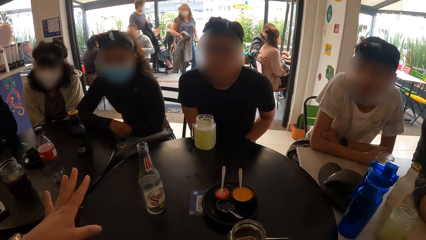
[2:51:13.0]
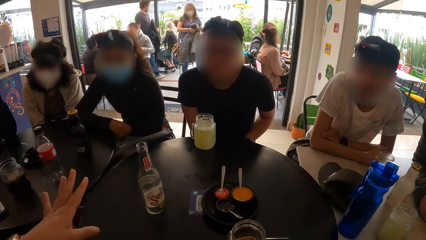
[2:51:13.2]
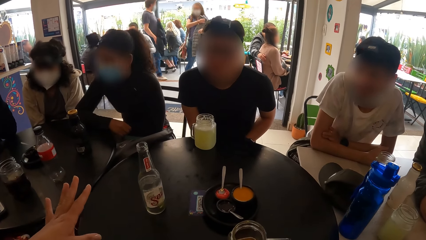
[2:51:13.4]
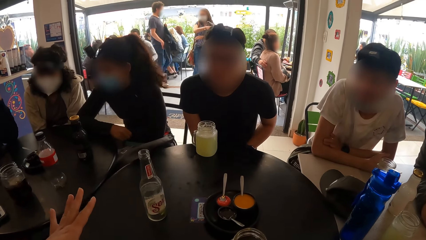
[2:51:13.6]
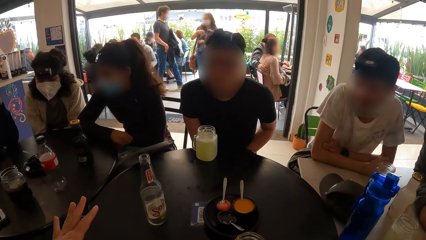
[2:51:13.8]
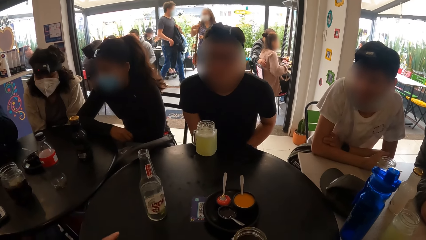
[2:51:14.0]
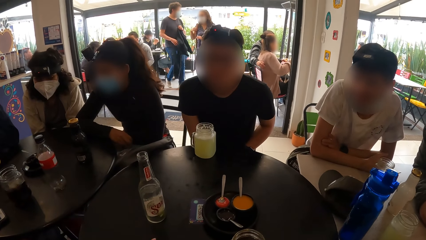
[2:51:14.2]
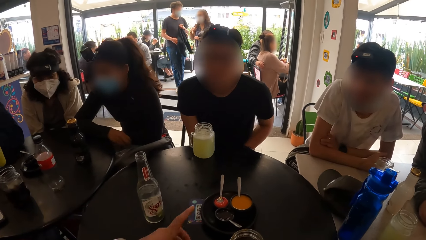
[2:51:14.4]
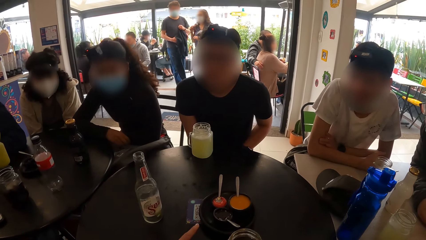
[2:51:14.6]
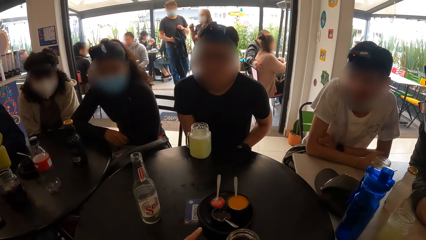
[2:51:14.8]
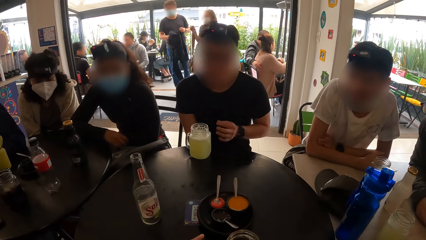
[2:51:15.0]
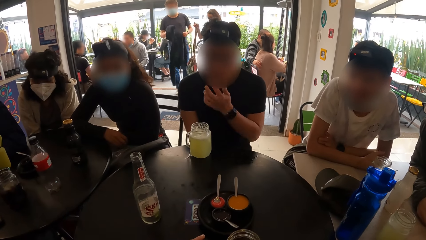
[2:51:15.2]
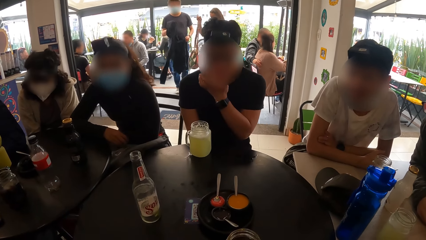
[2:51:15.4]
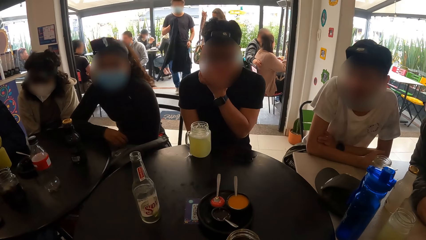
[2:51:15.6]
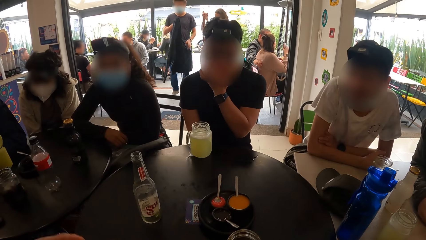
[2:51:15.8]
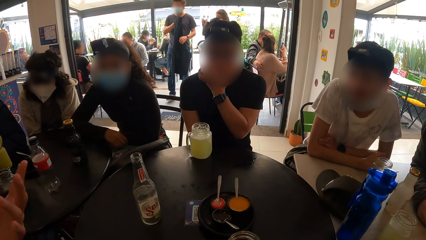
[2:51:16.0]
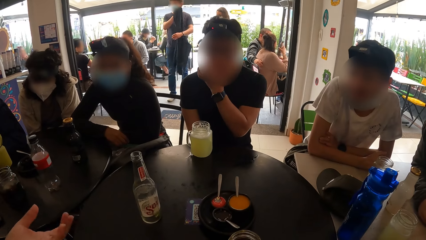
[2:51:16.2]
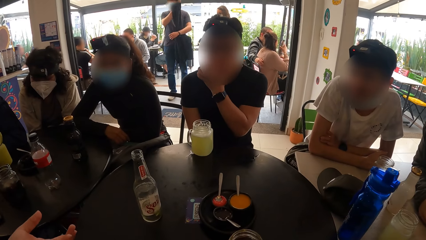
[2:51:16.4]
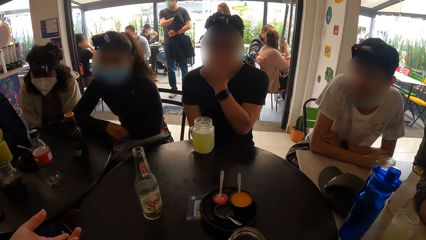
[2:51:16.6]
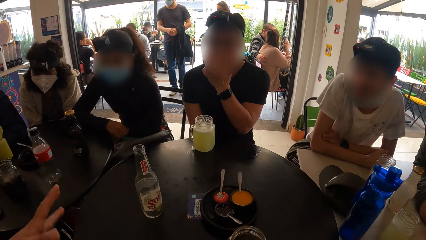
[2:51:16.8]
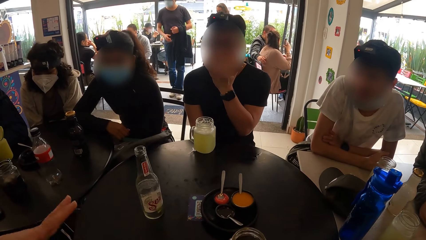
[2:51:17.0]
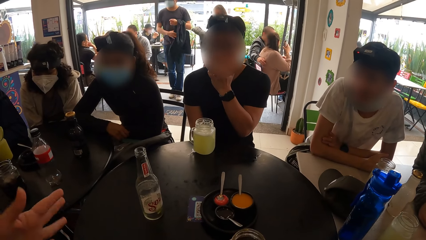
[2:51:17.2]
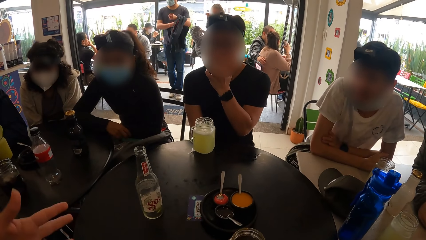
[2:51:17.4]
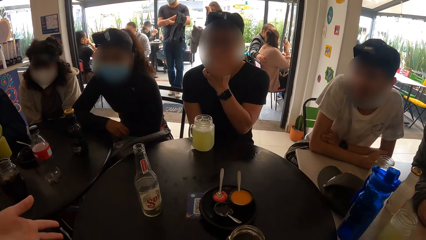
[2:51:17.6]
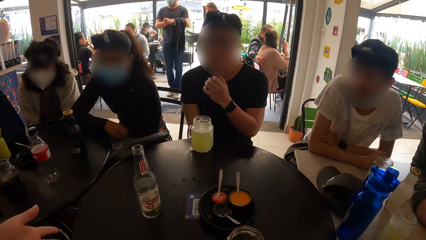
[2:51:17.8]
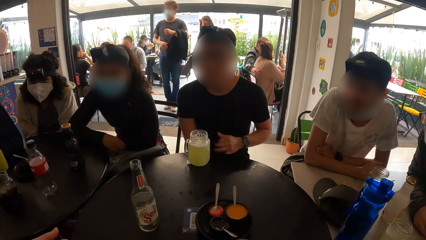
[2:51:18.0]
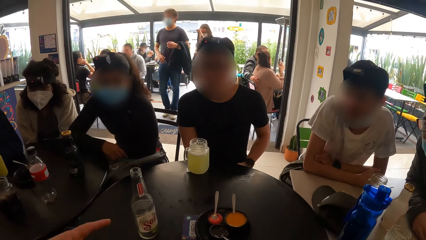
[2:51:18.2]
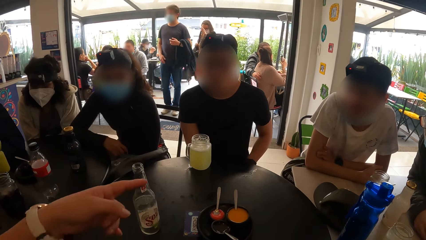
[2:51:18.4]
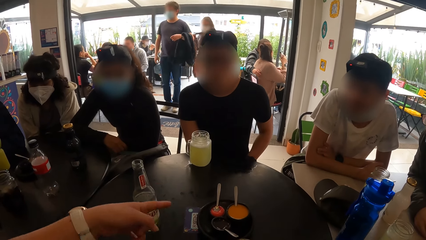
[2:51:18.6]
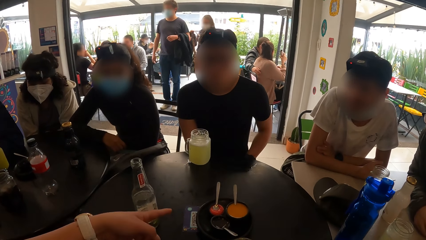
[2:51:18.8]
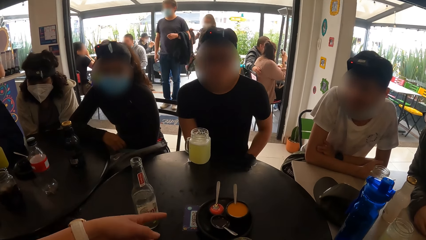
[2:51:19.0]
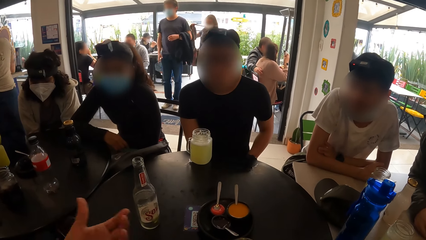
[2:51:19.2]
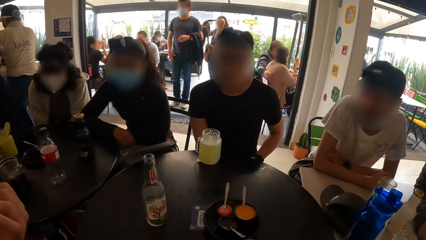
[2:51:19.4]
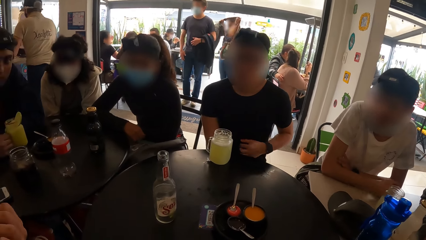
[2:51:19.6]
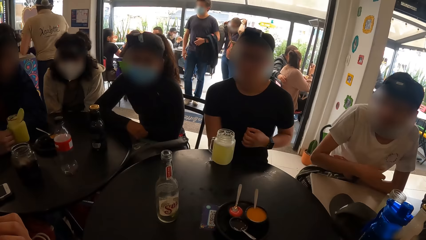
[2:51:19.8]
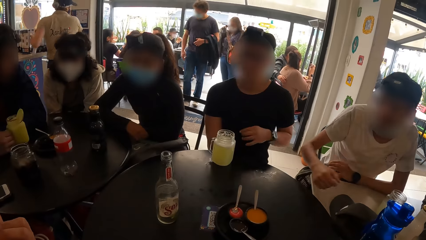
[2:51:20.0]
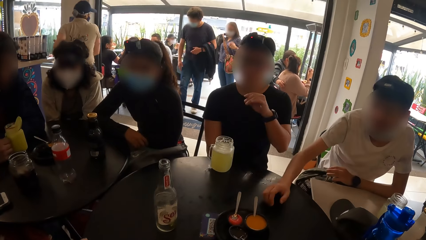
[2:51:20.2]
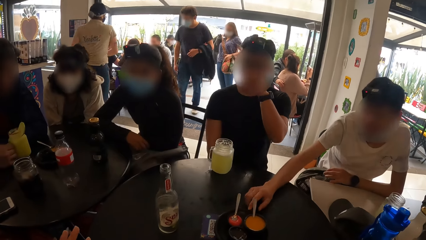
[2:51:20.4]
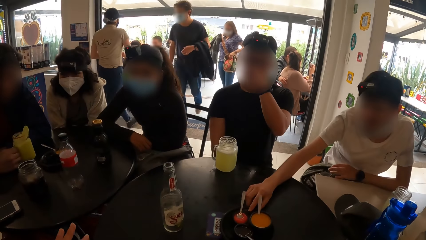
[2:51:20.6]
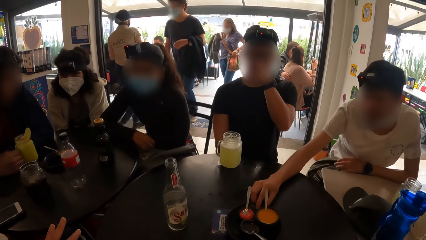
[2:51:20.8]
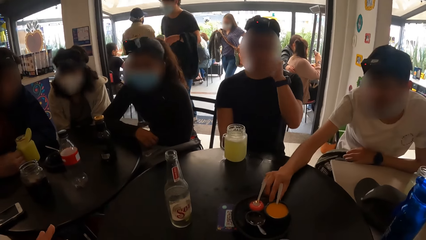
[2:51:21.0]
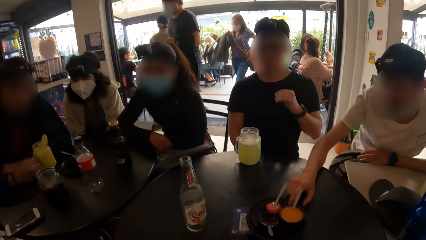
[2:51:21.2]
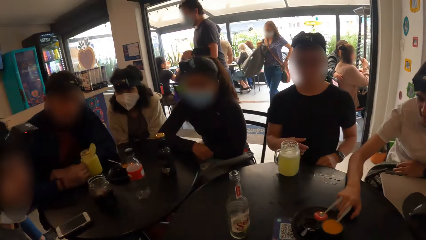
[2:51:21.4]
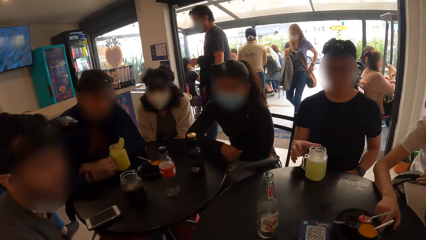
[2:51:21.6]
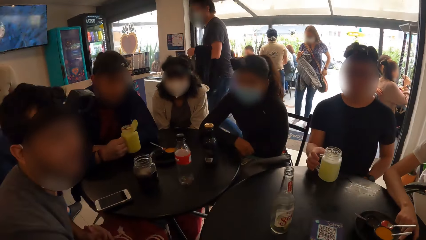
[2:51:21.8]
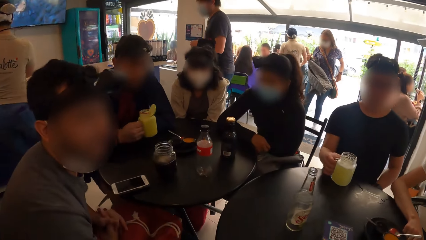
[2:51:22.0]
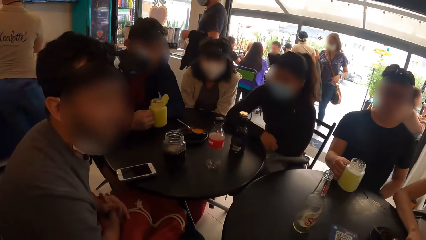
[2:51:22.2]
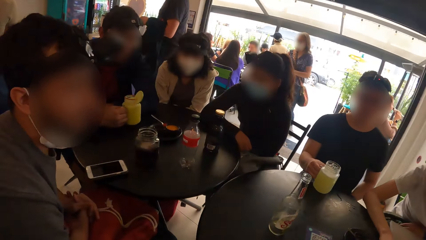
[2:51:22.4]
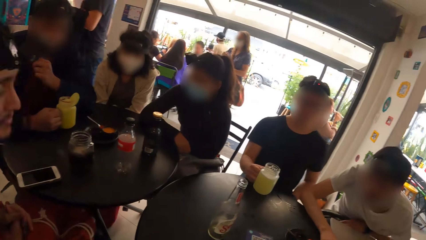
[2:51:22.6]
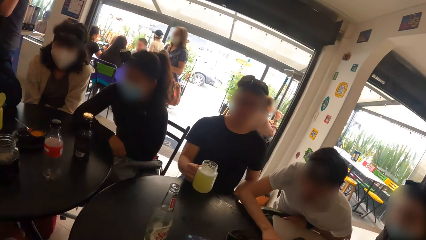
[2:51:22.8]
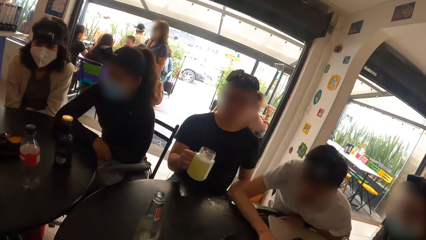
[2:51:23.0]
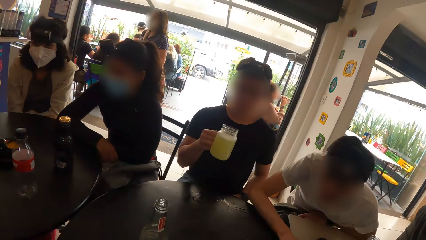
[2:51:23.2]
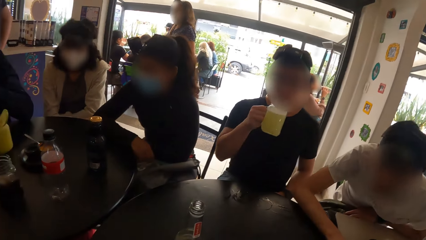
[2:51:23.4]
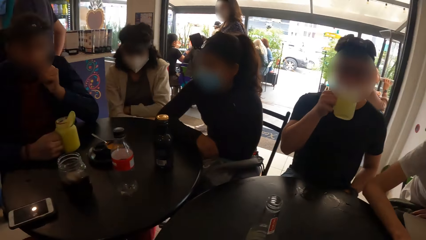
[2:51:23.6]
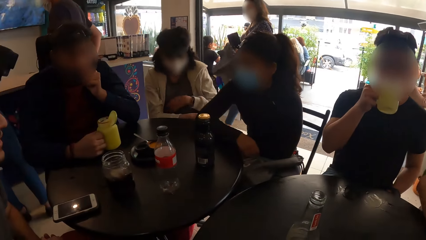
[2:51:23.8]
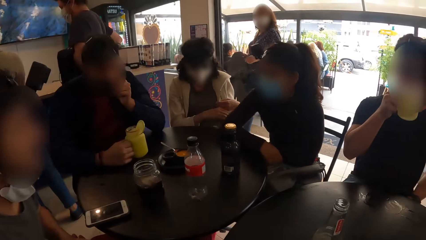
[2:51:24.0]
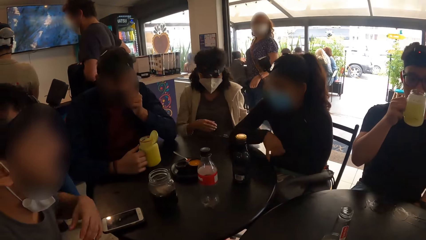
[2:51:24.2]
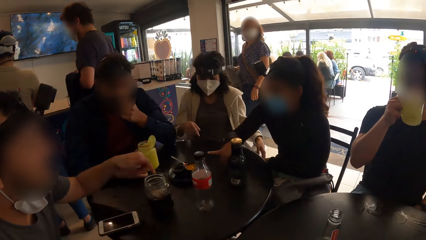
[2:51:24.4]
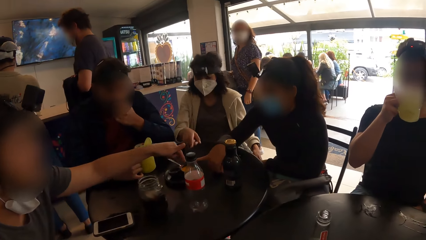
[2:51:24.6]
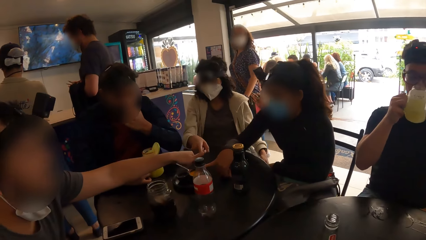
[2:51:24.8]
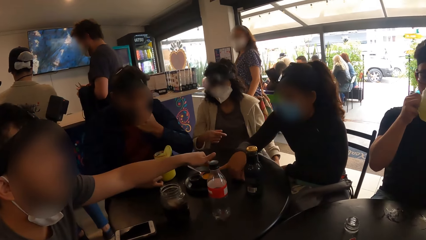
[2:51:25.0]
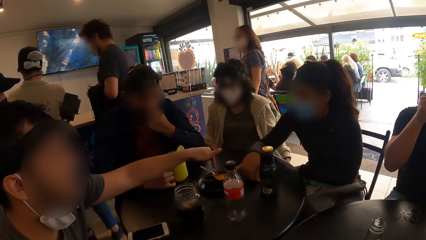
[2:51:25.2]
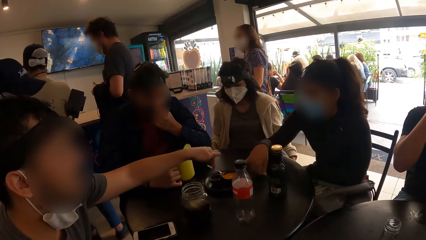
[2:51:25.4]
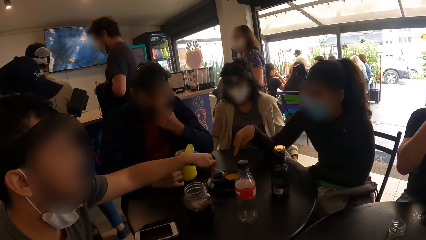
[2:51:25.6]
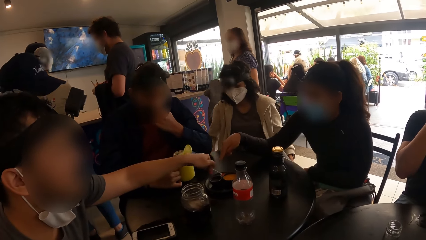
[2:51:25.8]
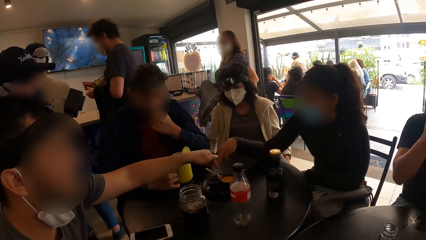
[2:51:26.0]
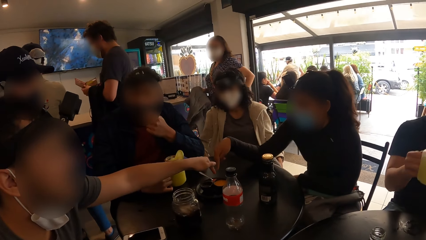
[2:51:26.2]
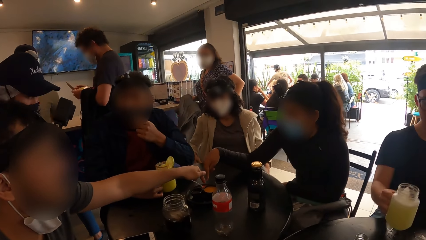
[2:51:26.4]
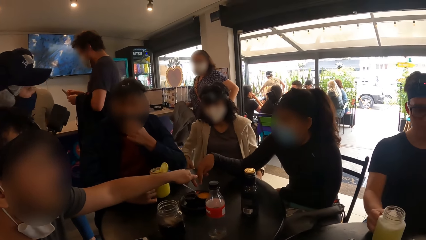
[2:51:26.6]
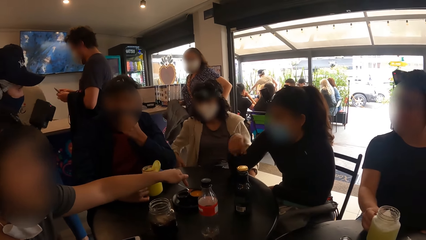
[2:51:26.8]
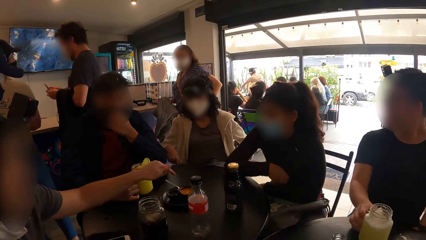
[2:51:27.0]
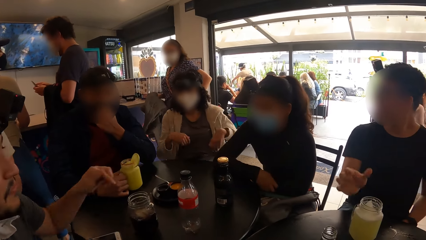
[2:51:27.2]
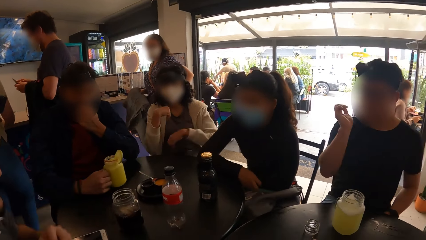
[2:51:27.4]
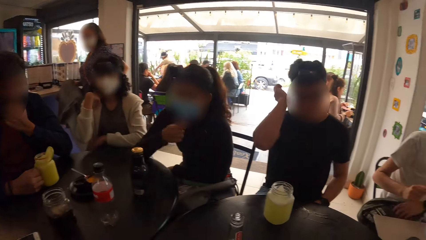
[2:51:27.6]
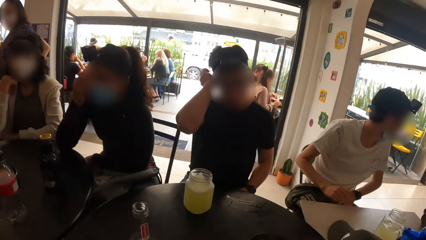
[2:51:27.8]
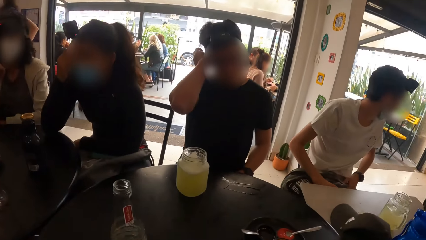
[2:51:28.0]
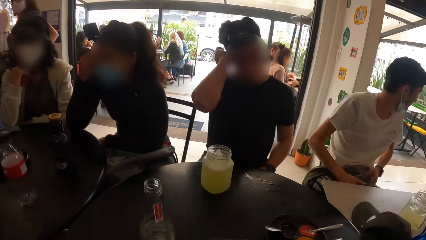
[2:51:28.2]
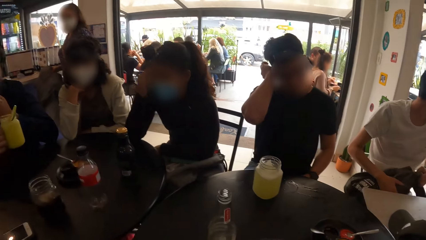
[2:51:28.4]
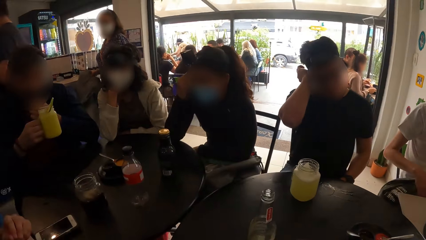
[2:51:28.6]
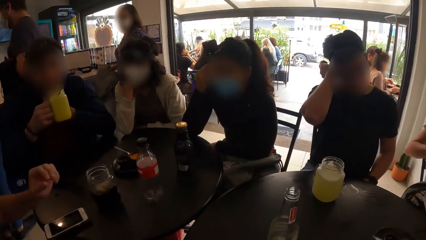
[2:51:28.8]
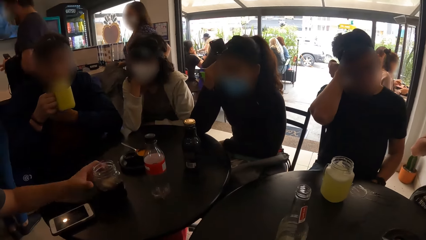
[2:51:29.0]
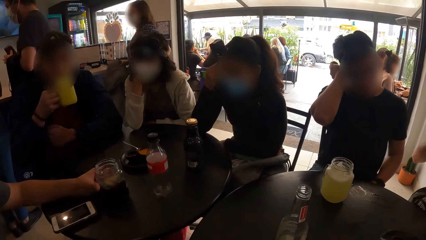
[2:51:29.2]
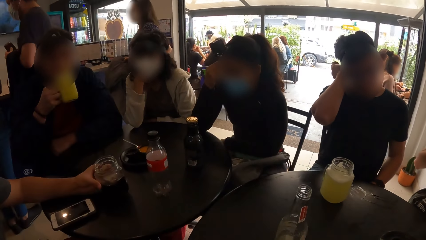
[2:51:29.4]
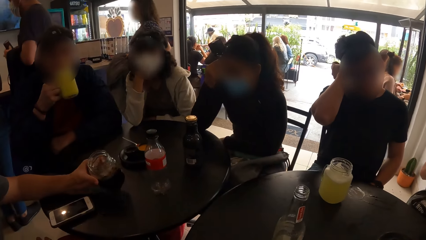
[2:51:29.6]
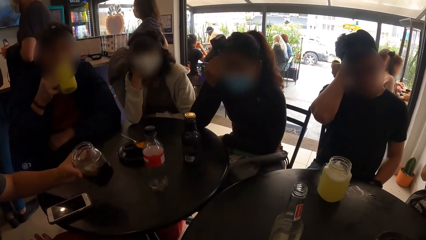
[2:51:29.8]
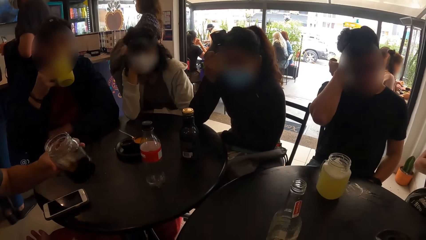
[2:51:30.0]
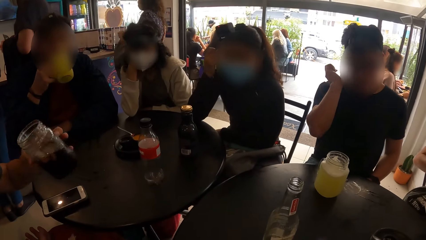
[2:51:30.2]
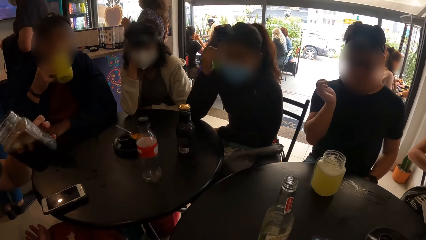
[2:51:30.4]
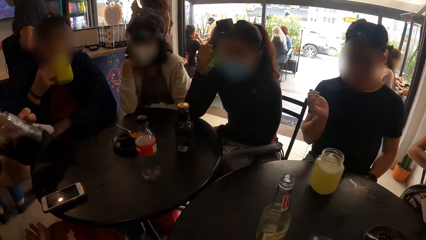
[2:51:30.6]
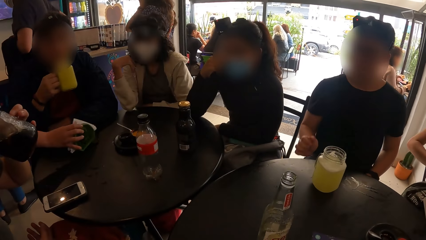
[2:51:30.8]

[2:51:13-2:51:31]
A man touches his face with his left hand. The camera wearer moves a hand and points a finger. Another man moves a plate of food on a table with his right hand. The camera wearer looks around. The first man picks up a jar of beer on the table with his right hand. He drinks from the jar of beer in his right hand. The camera wearer looks around. A third man interacts with the group of people. The first man drops the jar of juice on the table with his right hand. He touches his face with his right hand. A fourth man picks up a jar of juice on the table with his right hand. A woman touches her face with her right hand. The third man picks up a jar of cola from the table with his left hand. The fourth man drinks from the jar of juice in his right hand.
